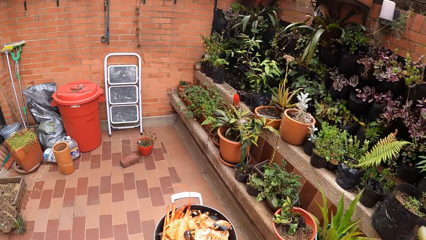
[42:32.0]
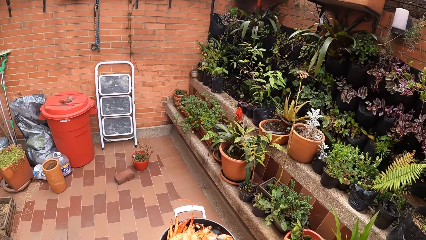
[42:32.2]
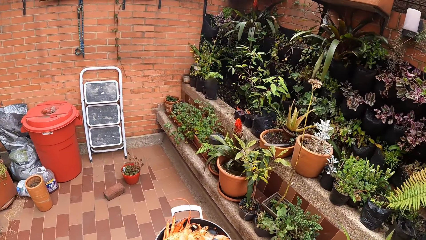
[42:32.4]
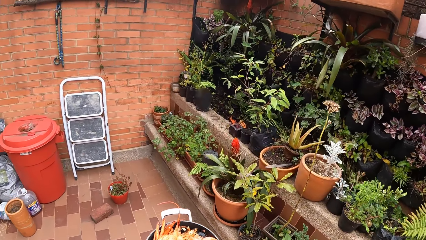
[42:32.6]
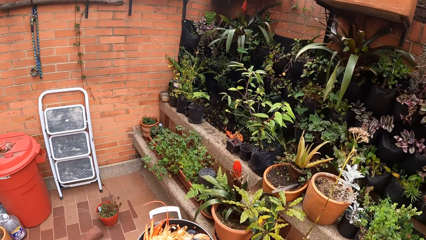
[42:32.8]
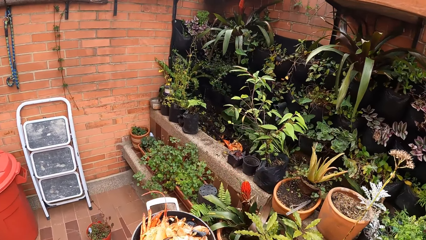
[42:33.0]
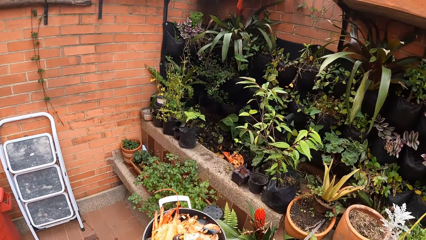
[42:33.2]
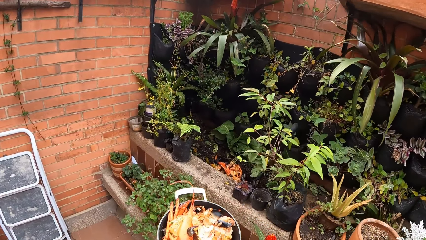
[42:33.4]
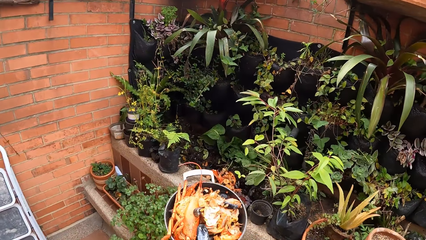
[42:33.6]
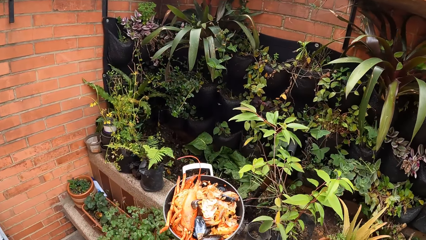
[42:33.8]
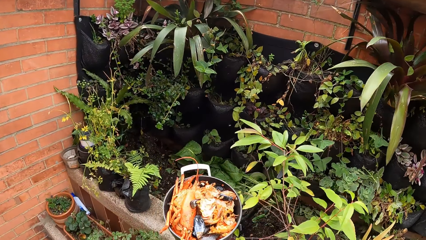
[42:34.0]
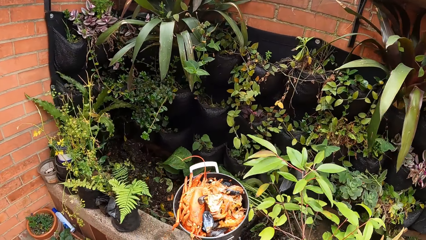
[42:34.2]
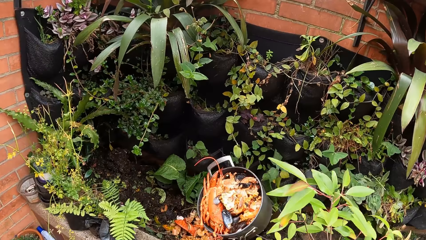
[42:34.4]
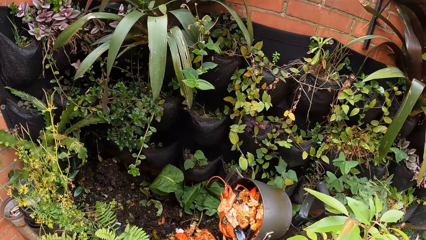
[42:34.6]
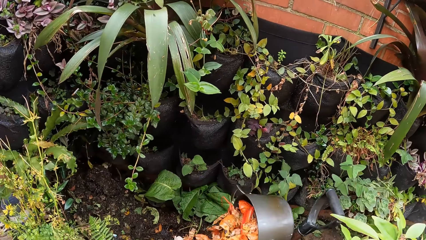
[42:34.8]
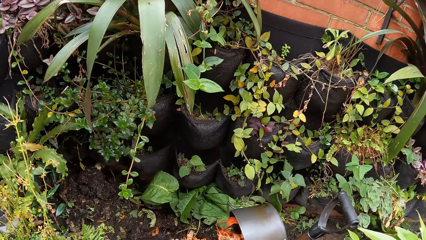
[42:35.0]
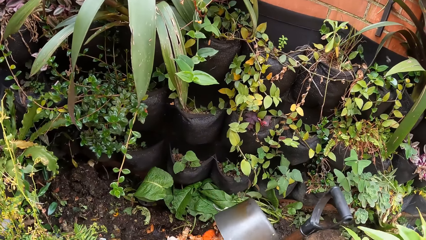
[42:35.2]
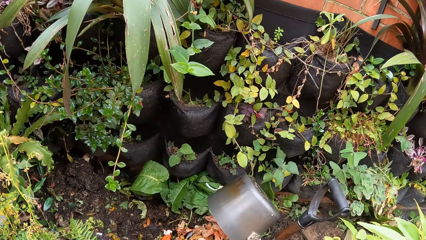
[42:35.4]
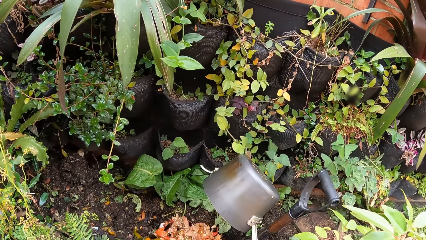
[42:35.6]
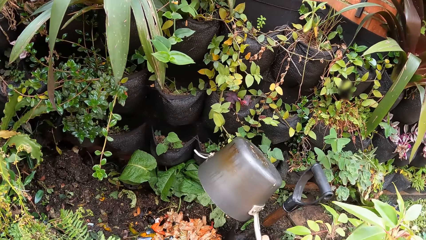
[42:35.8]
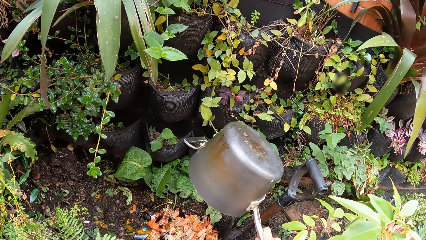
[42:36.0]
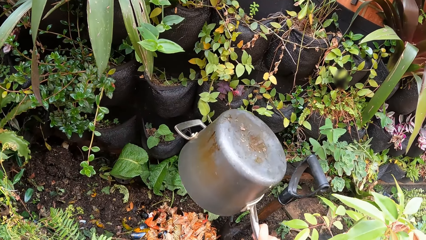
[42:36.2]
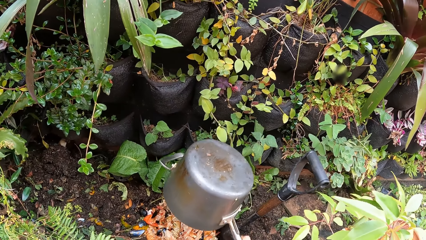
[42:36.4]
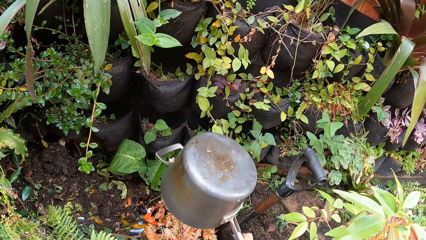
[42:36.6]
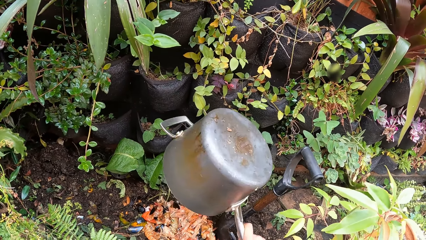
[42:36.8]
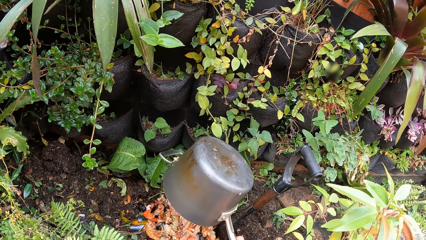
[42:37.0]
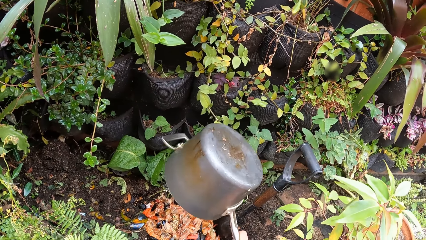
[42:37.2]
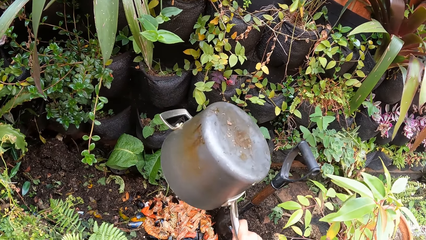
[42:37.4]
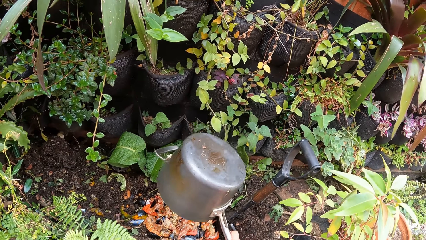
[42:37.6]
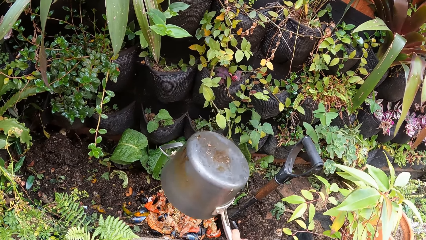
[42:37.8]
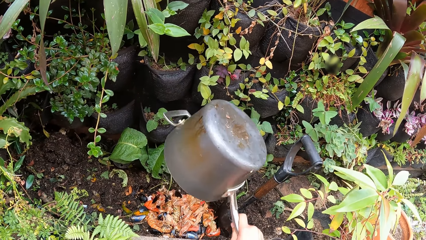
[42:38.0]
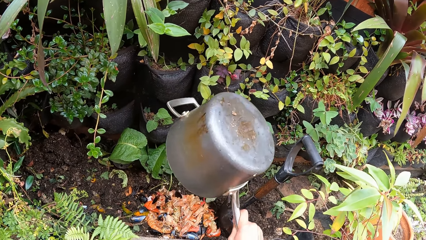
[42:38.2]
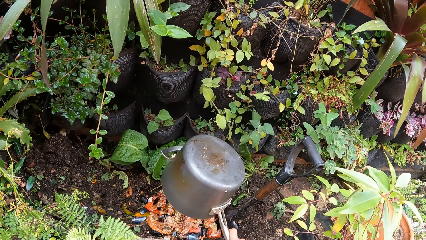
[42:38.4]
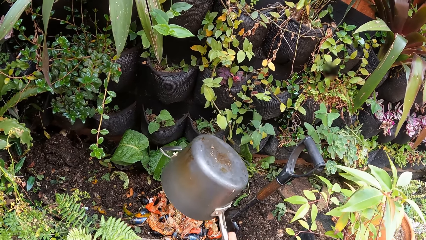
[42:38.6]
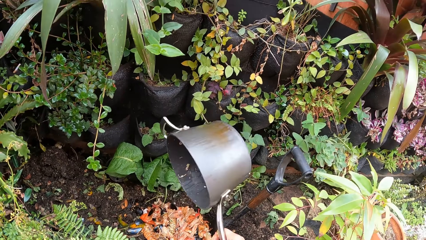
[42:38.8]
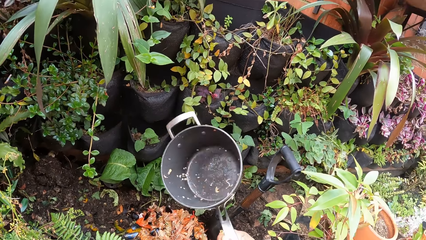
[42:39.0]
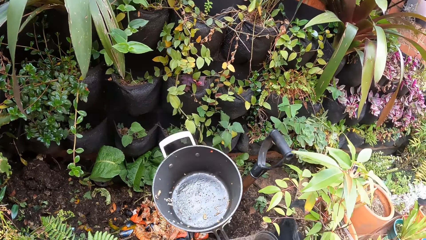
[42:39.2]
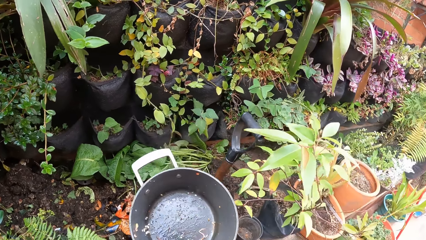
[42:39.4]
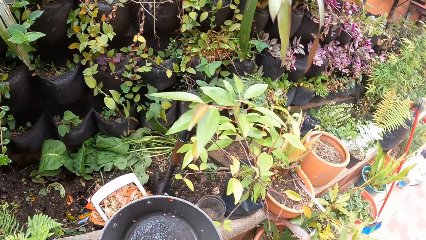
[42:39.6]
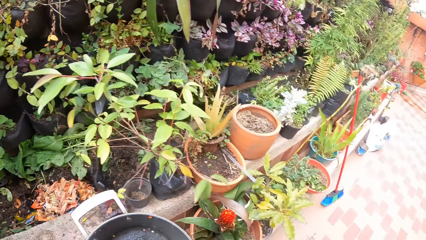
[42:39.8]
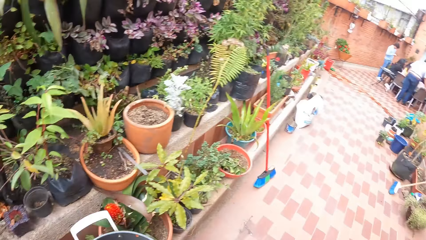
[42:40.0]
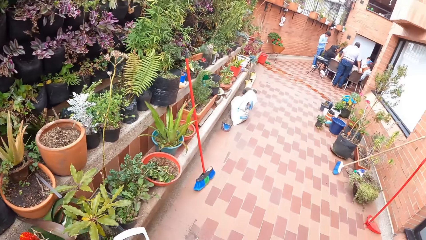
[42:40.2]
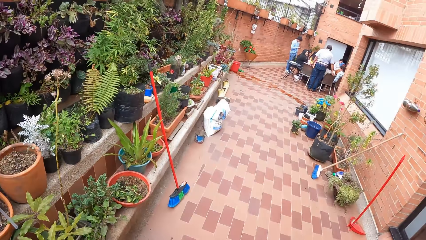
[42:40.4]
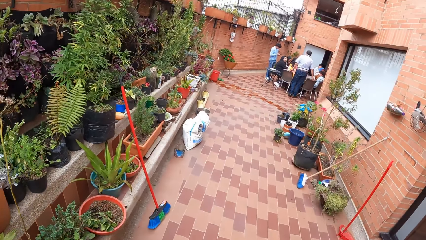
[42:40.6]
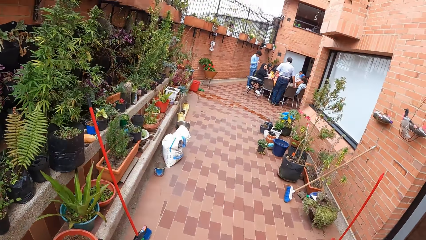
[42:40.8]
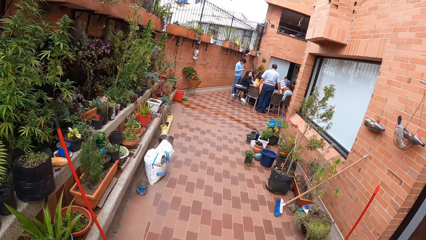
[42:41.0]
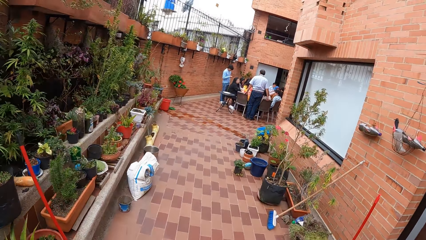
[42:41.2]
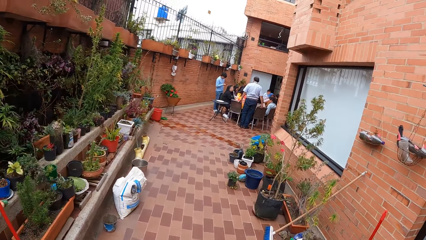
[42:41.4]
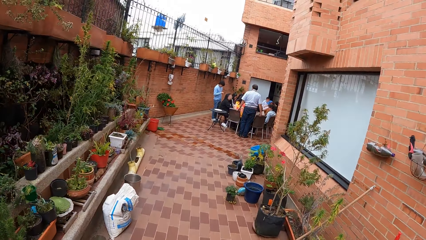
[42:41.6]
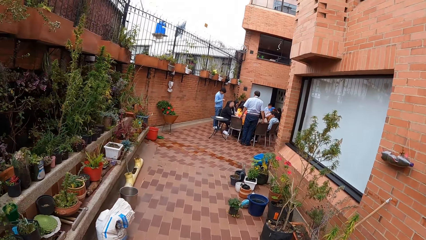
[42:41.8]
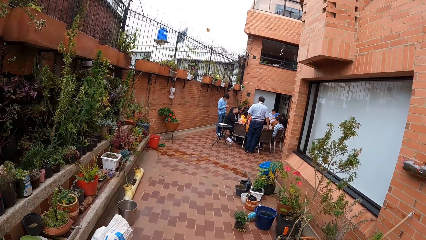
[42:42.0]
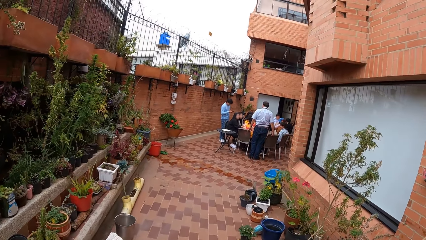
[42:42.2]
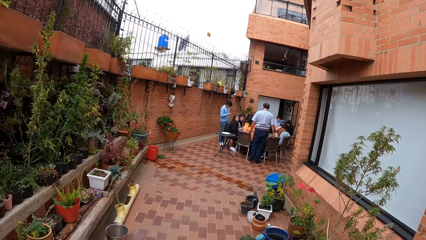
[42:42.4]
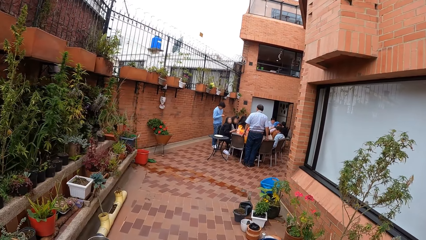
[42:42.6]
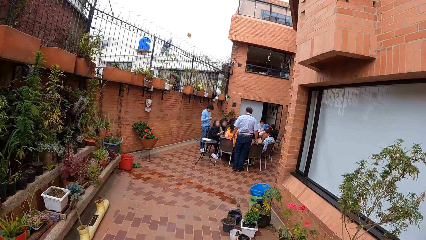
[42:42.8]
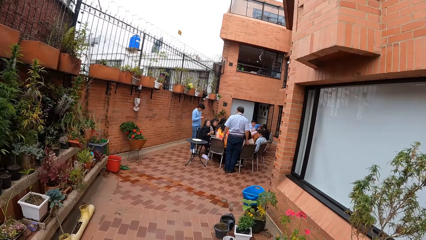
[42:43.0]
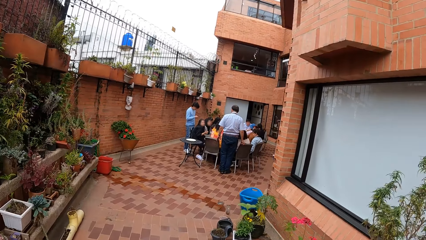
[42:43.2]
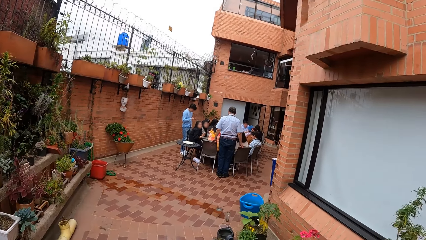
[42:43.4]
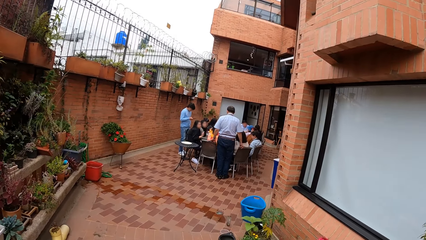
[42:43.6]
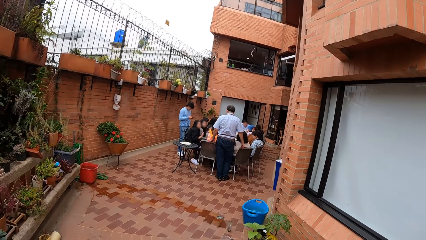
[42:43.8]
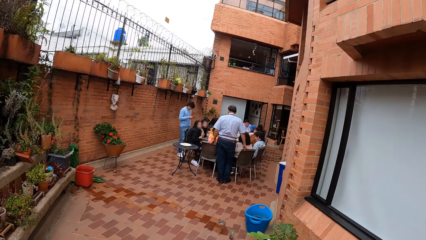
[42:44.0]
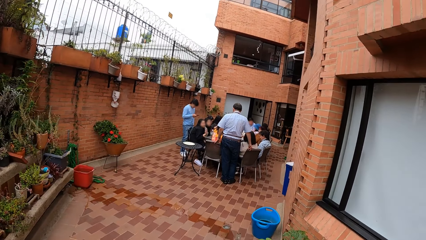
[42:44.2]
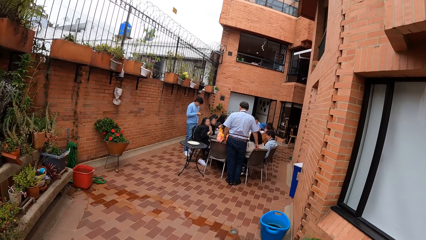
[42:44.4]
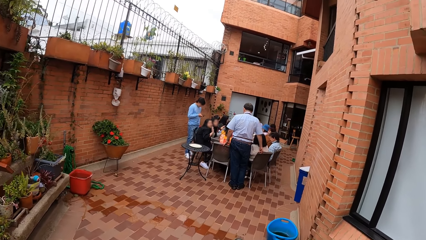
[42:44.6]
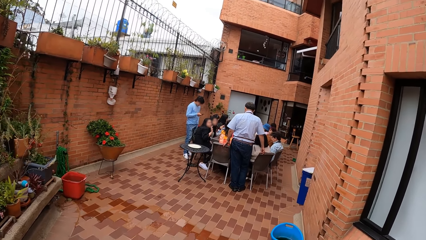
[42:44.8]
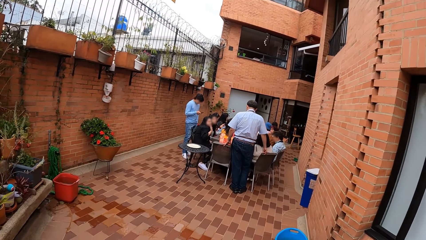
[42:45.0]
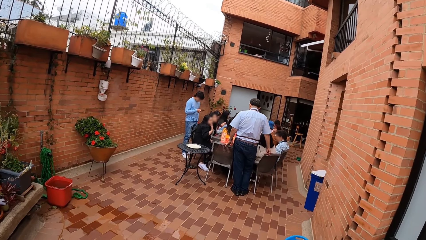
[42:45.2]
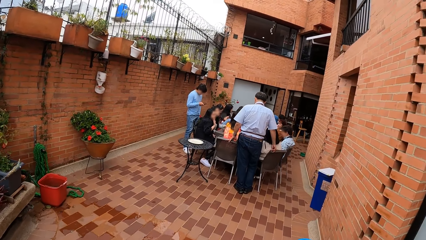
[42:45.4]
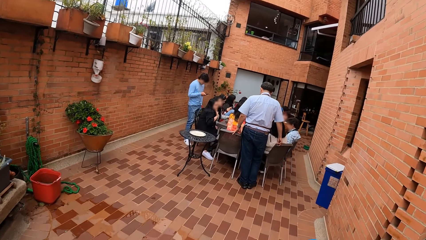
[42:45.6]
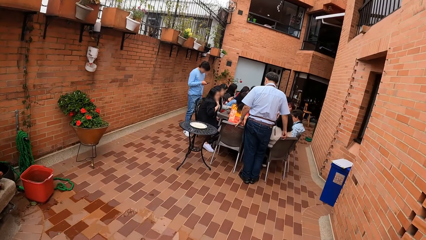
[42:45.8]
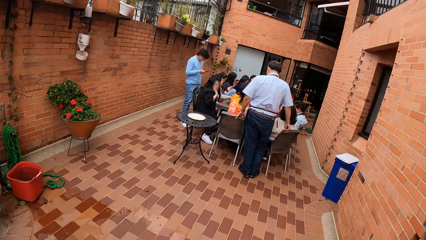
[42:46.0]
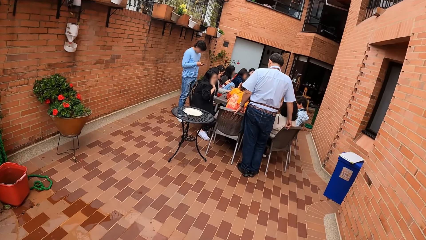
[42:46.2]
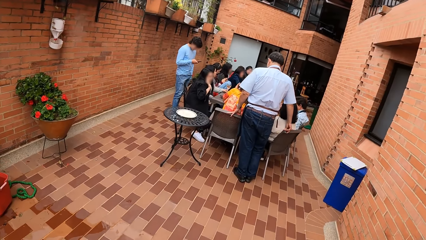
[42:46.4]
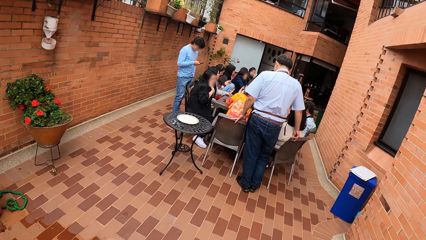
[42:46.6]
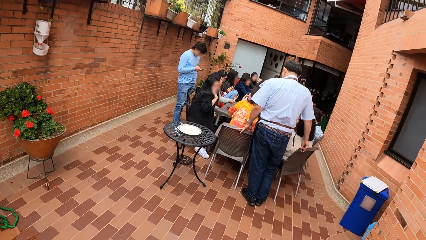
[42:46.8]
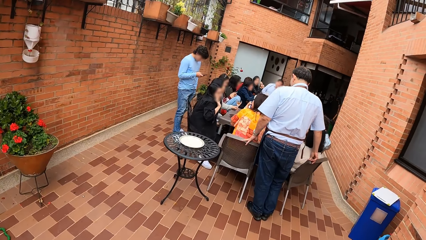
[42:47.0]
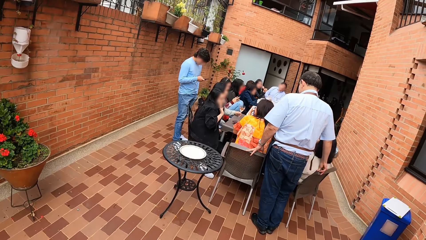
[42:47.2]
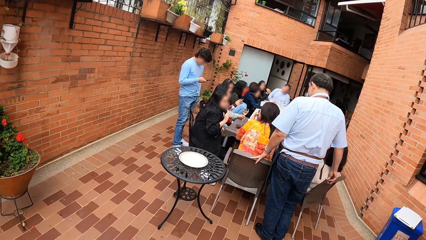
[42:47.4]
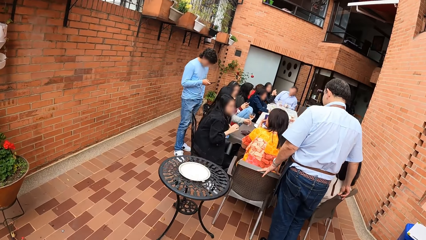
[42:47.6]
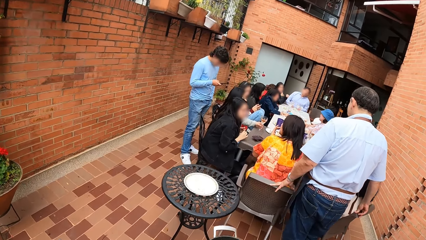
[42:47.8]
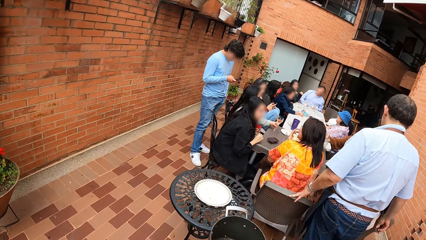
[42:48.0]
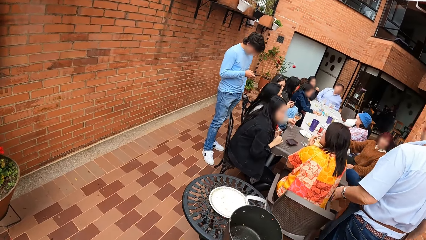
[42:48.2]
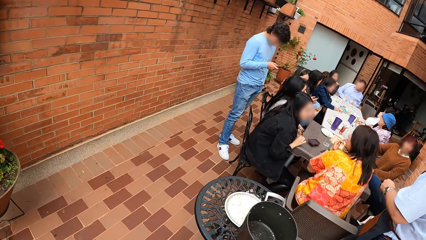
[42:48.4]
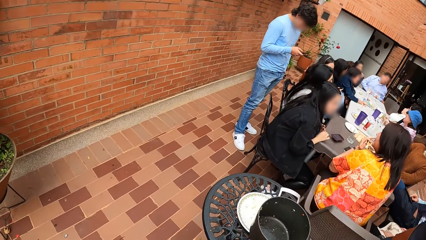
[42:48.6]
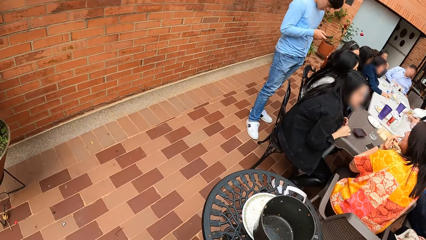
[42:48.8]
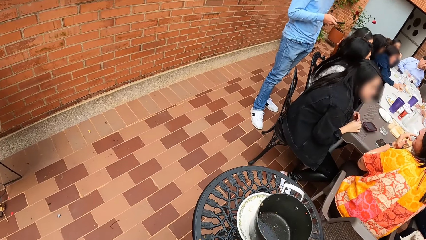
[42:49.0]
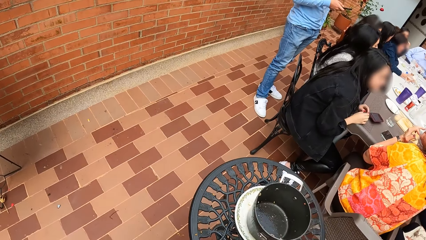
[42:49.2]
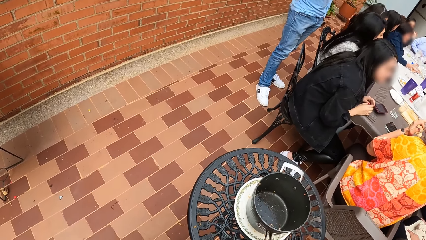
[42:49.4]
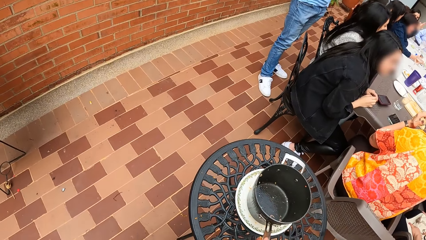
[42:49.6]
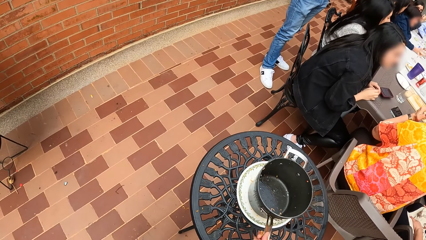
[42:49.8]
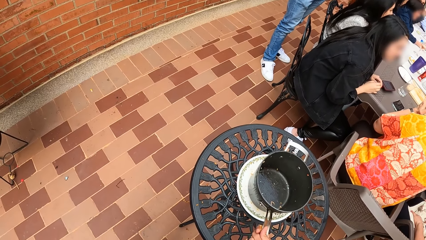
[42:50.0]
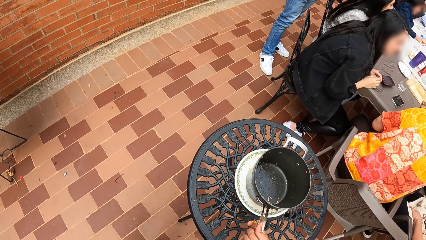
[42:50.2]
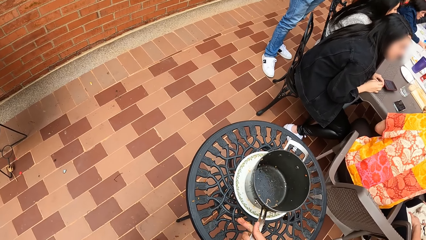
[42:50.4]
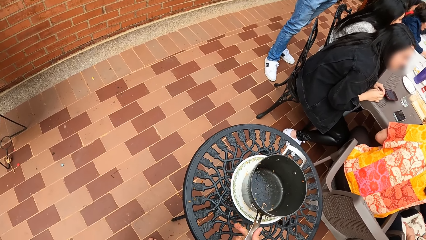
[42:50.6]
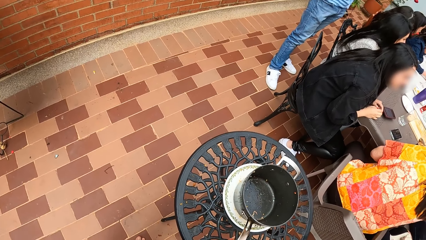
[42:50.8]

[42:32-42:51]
The camera wearer pours the seafood in the pot into the hole in the garden bed. She walks. She places the pot in her right hand on the plate.
